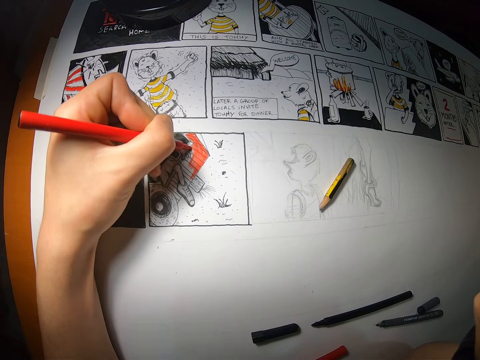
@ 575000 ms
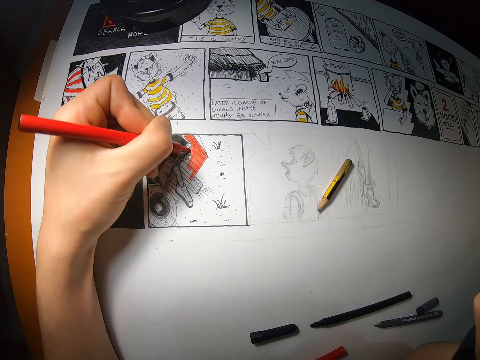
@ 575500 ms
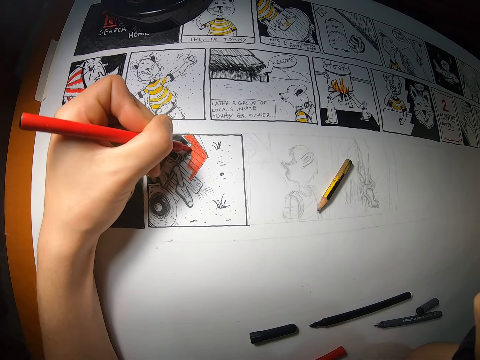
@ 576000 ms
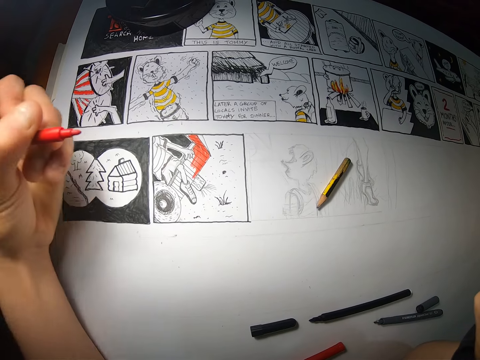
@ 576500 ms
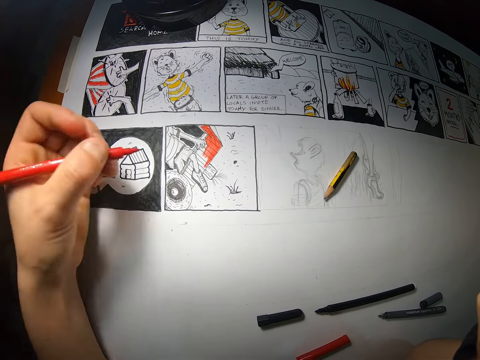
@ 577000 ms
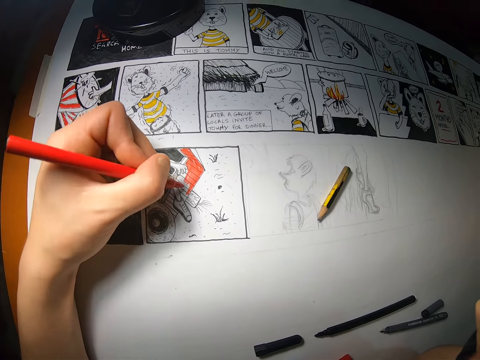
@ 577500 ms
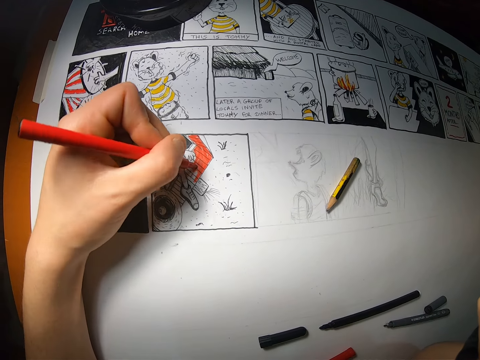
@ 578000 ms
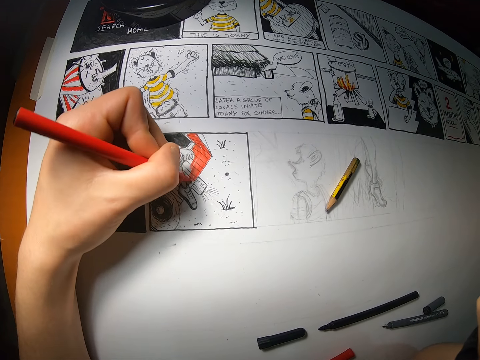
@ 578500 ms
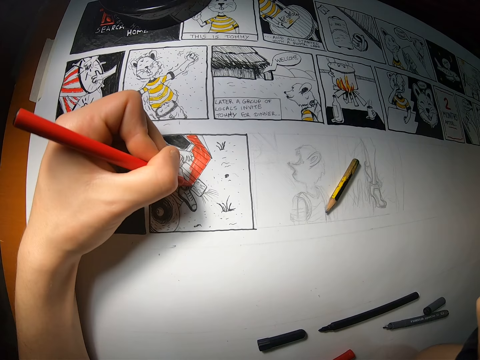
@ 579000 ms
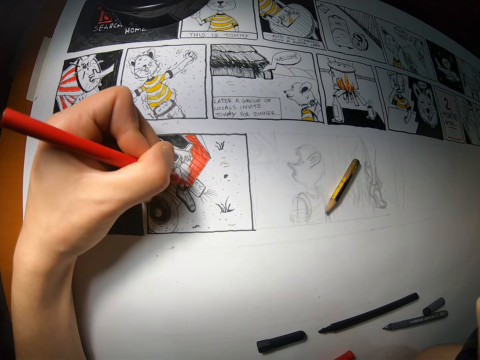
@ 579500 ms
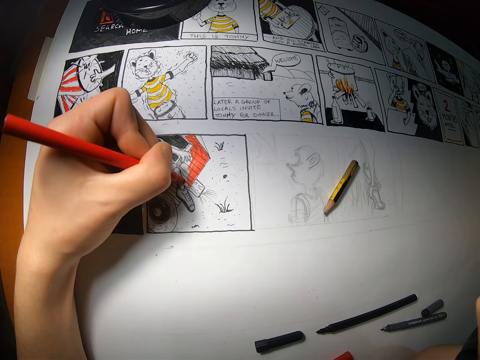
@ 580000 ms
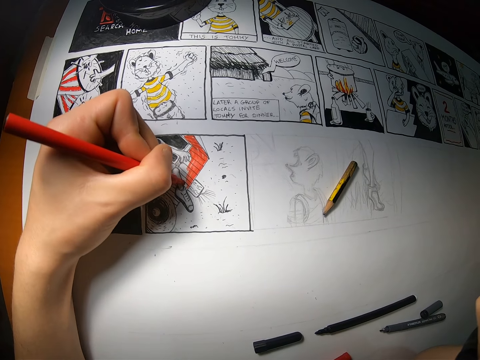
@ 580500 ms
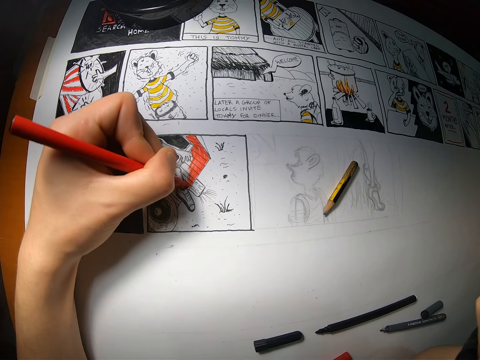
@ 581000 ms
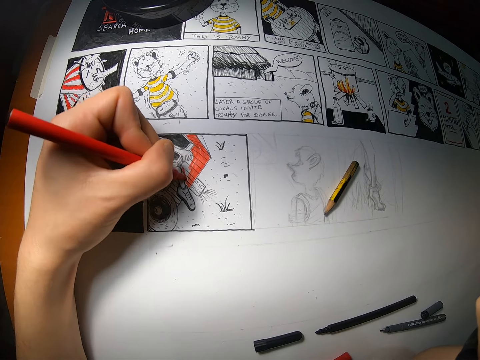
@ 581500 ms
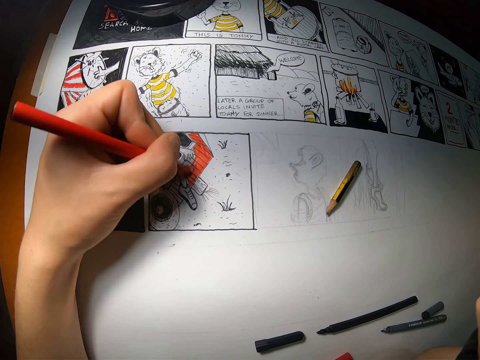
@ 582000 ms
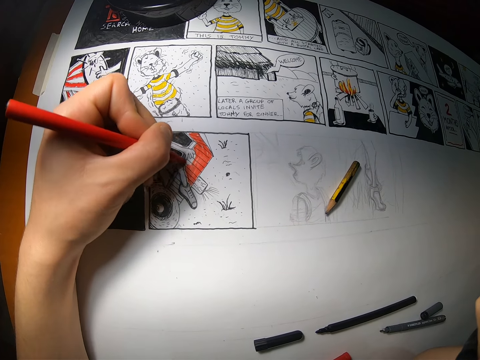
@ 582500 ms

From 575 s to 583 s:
The camera wearer holds a hand up. They paint the picture on the paper with a red paint pen.

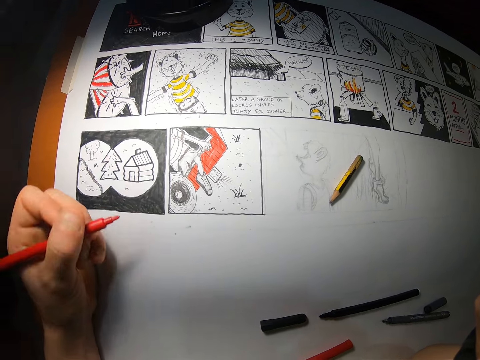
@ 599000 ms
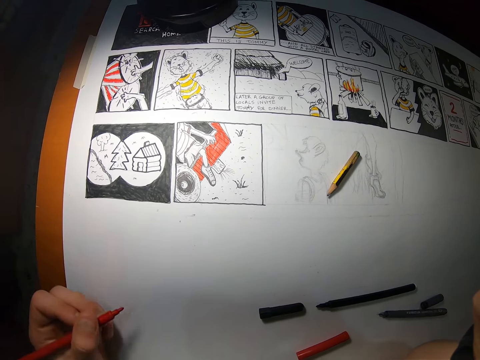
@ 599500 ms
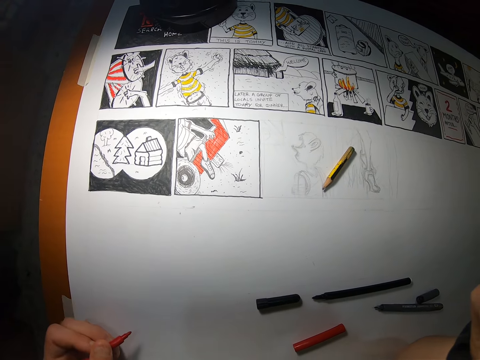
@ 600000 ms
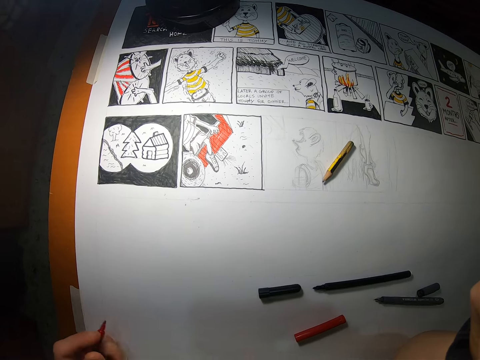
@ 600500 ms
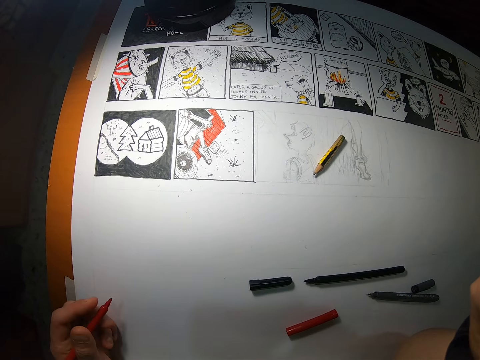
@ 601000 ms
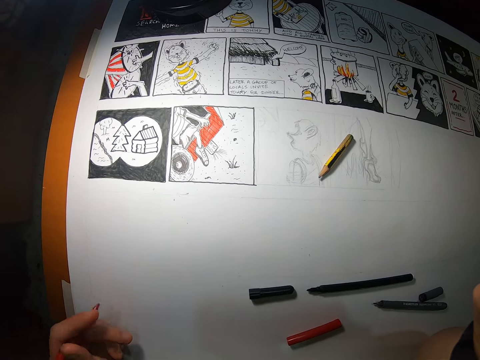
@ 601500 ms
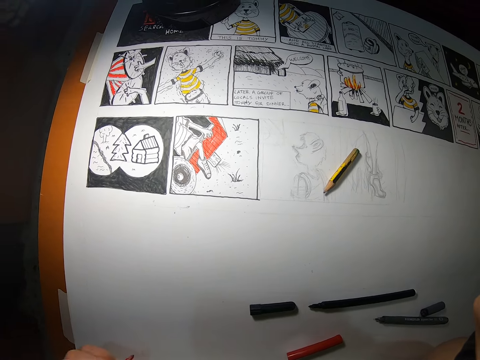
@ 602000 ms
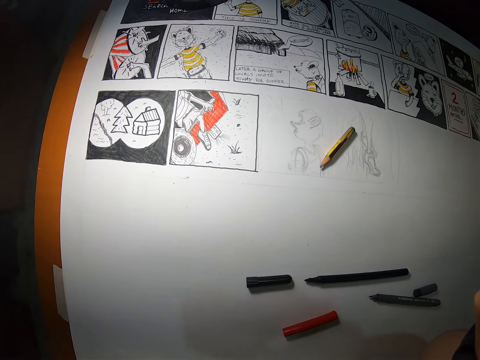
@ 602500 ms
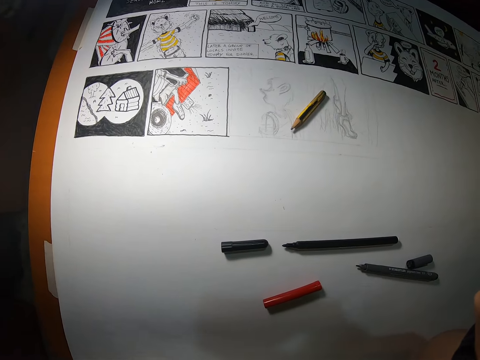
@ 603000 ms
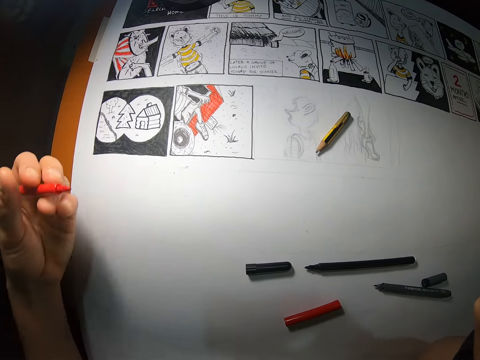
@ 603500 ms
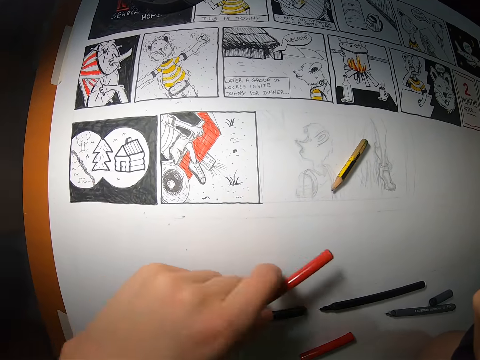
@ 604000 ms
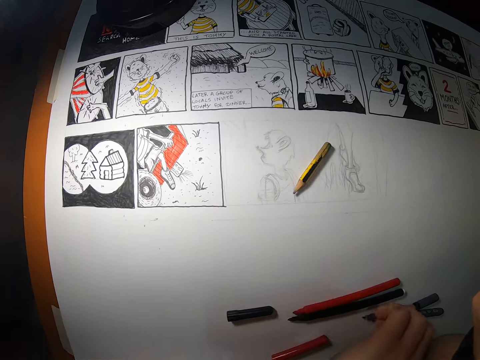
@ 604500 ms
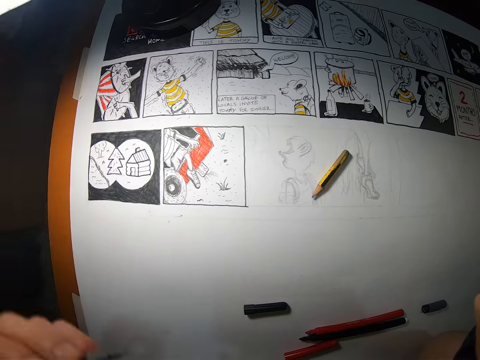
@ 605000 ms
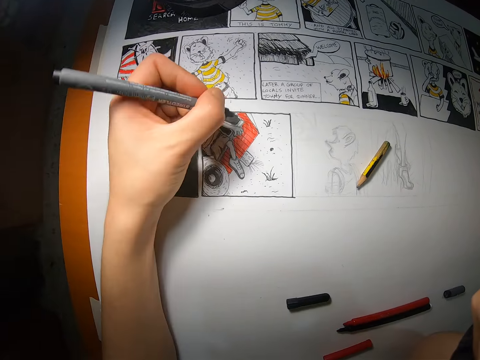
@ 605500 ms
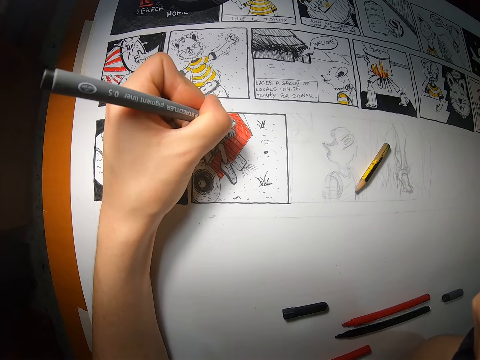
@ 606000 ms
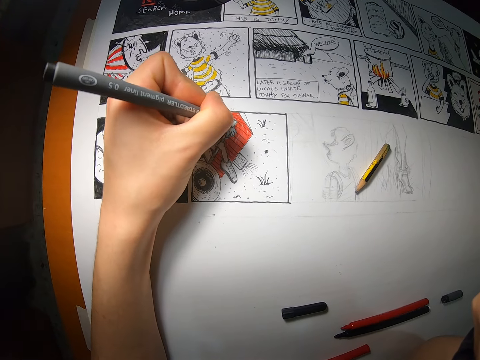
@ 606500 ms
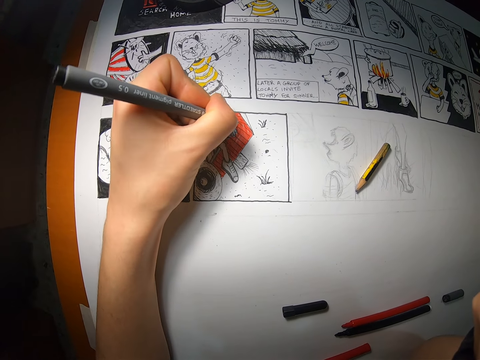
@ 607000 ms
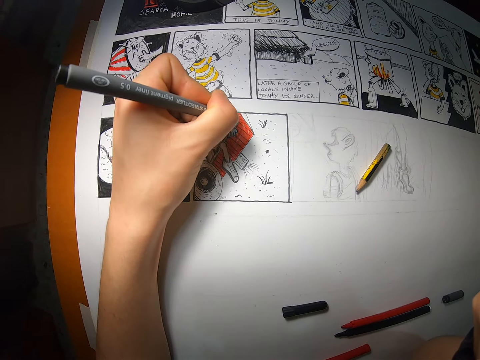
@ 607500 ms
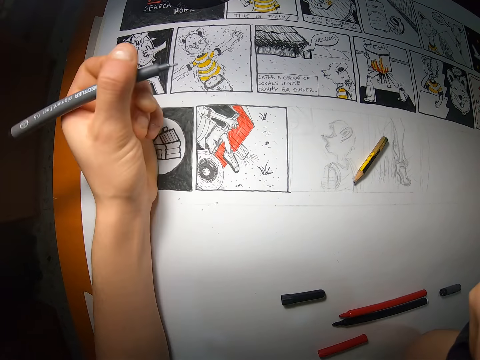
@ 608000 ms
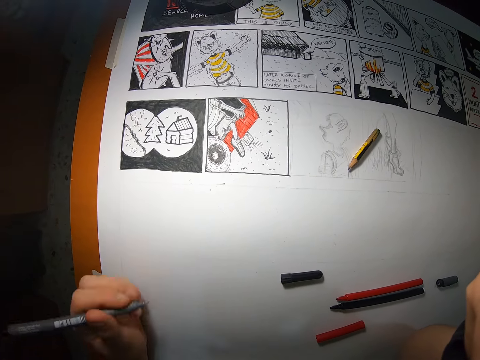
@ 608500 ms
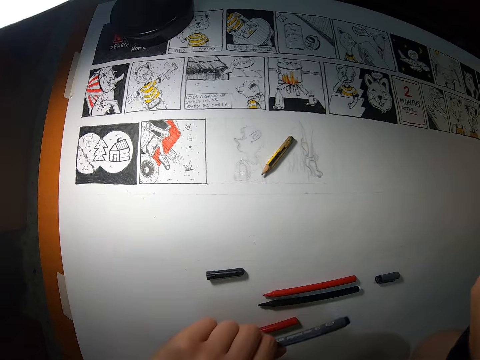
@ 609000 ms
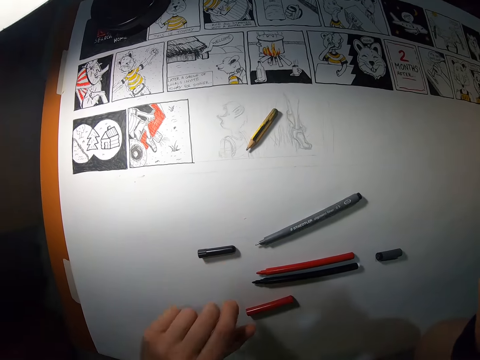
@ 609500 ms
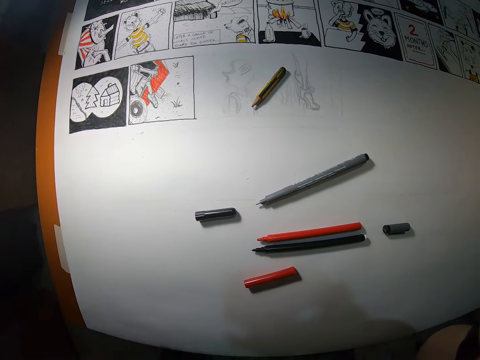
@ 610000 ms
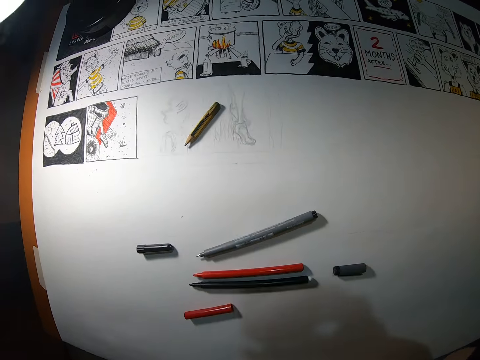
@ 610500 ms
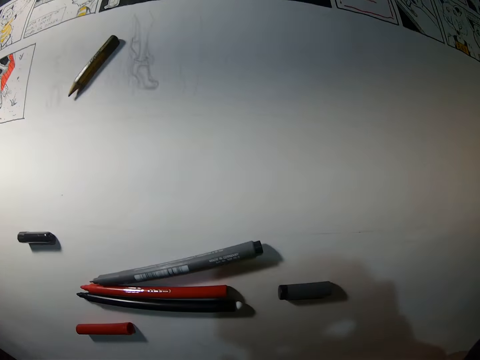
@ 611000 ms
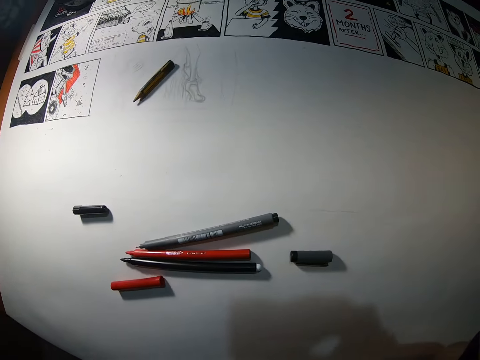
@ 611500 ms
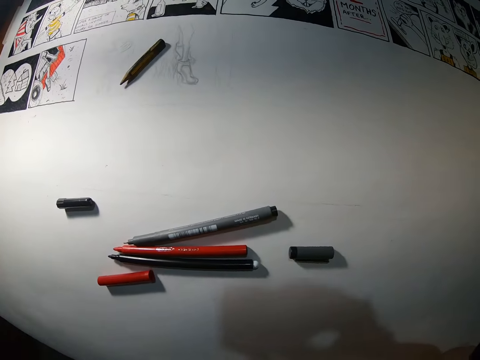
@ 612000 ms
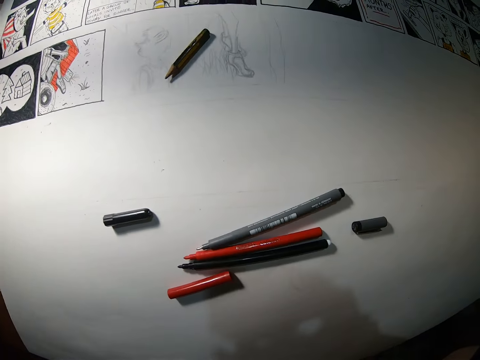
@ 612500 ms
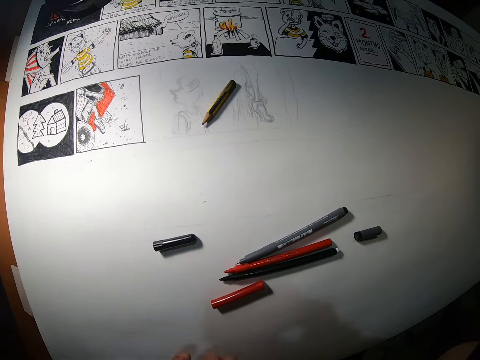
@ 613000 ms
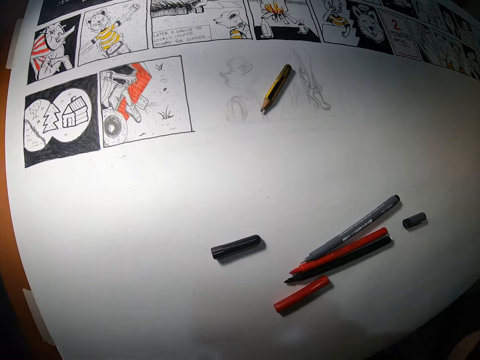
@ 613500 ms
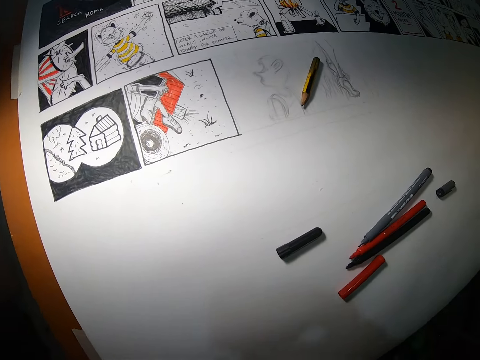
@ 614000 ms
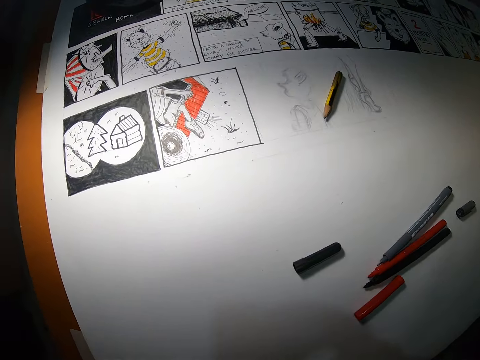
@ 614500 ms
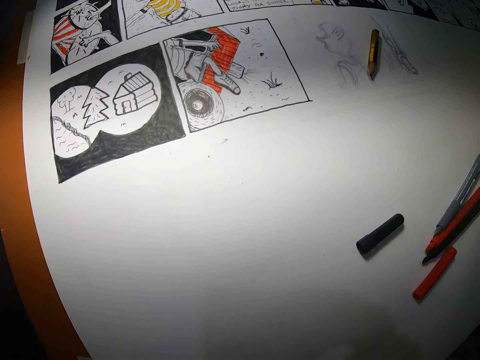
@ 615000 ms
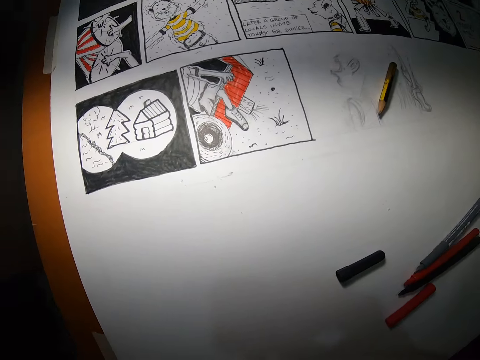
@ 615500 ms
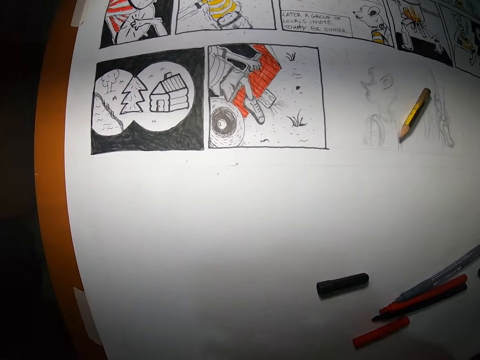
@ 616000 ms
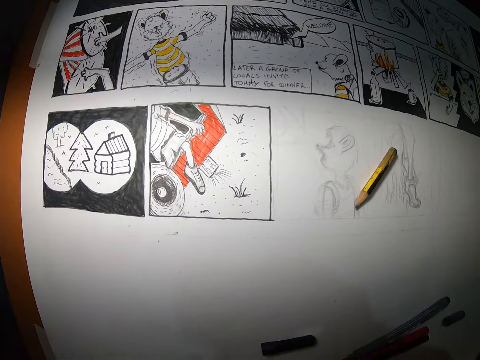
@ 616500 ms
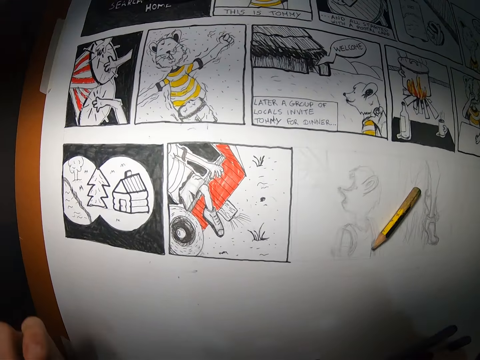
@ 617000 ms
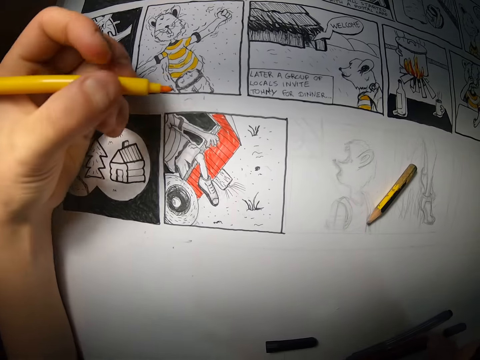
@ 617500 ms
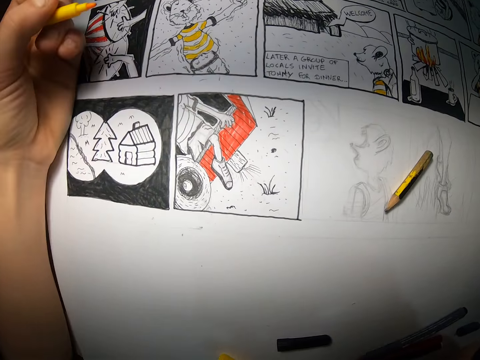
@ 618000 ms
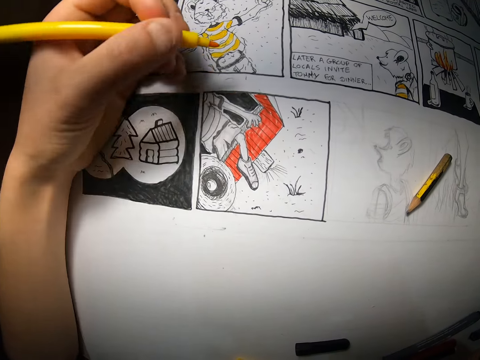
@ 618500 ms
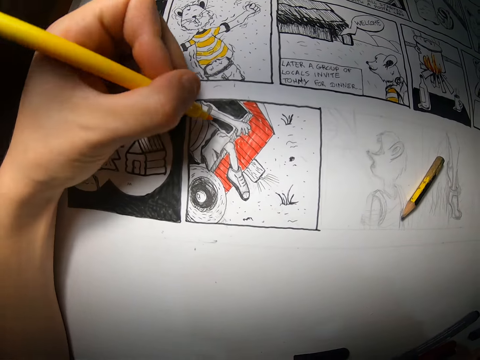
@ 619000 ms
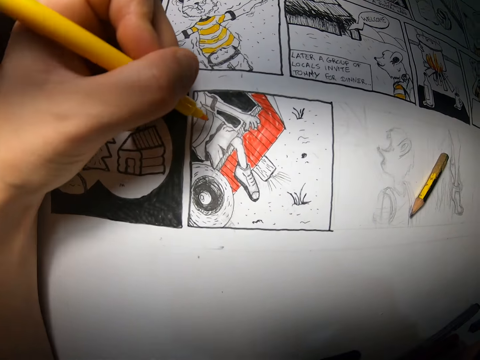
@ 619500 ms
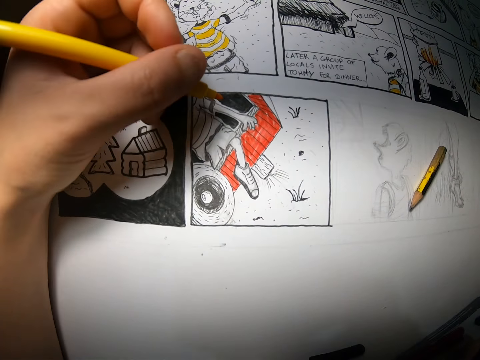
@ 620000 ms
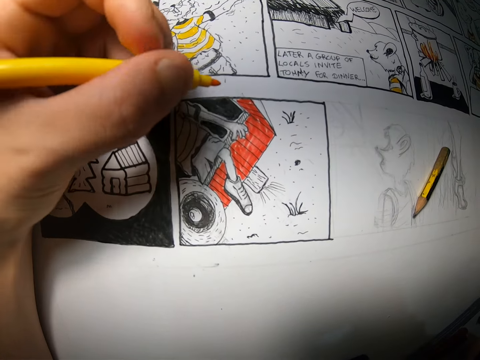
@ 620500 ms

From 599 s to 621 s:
The camera wearer looks at the picture on the paper. He drops the red color pen on the drawing paper with his left hand. He picks up the grey color pen on the drawing paper with his left hand. He draws on the drawing paper with the grey color pen in his left hand. He looks at the picture on the paper. He drops the grey color pen on the drawing paper with his left hand. He stares around. He holds a yellow color pen with his left hand.
